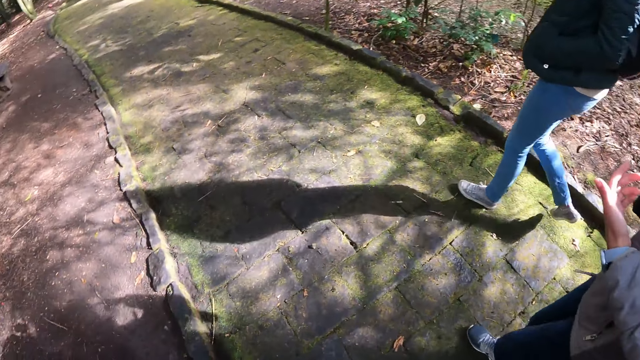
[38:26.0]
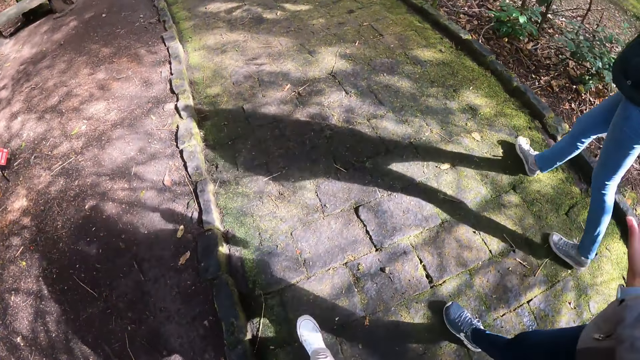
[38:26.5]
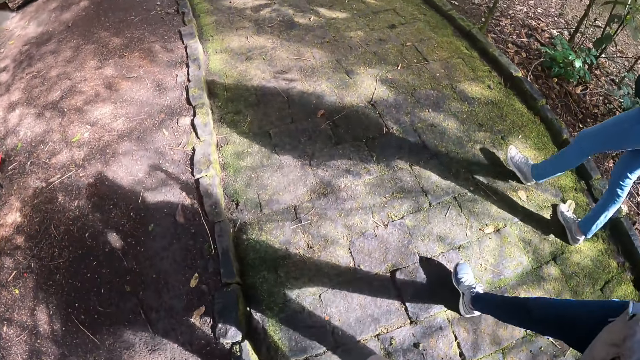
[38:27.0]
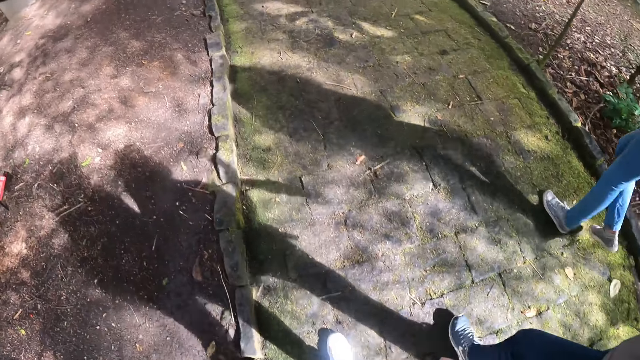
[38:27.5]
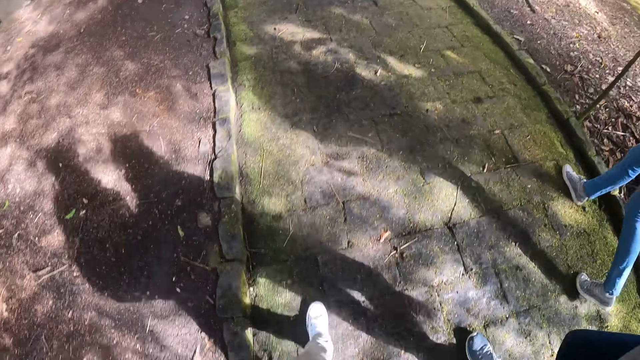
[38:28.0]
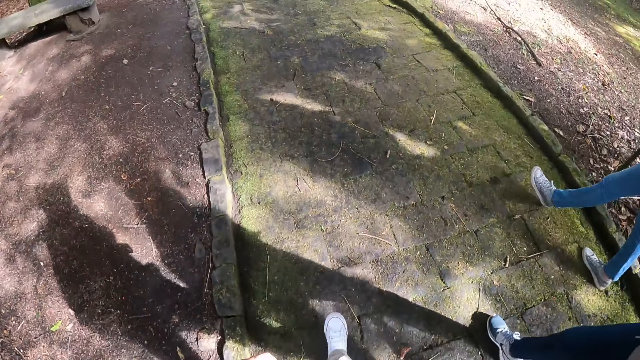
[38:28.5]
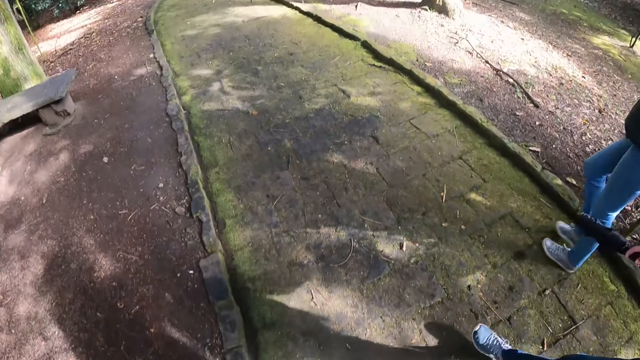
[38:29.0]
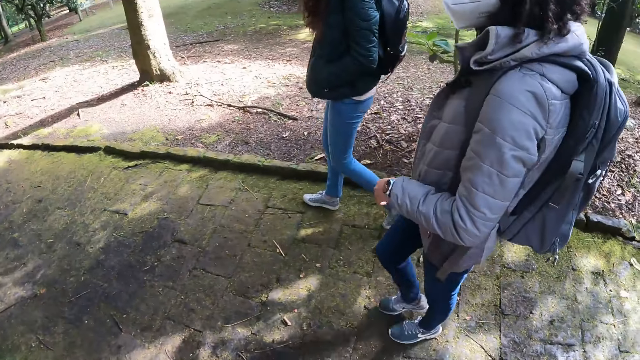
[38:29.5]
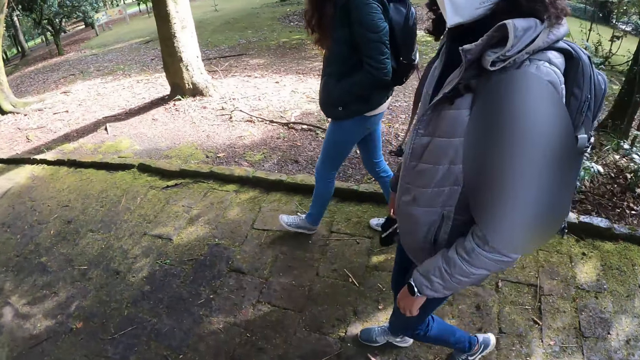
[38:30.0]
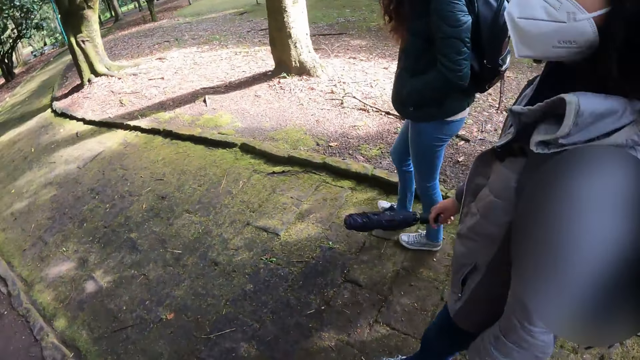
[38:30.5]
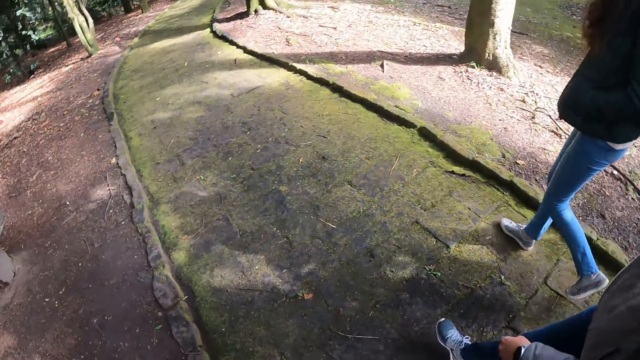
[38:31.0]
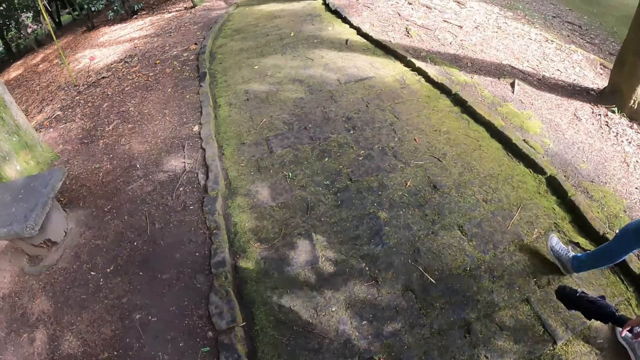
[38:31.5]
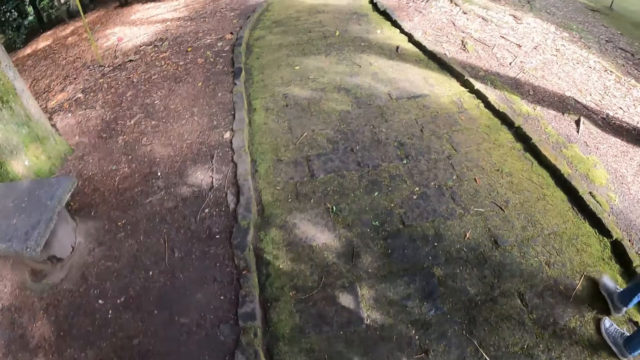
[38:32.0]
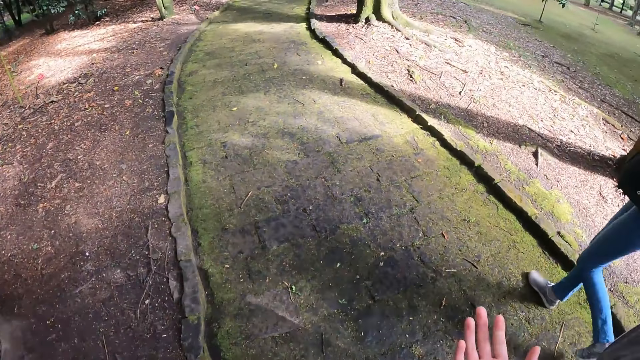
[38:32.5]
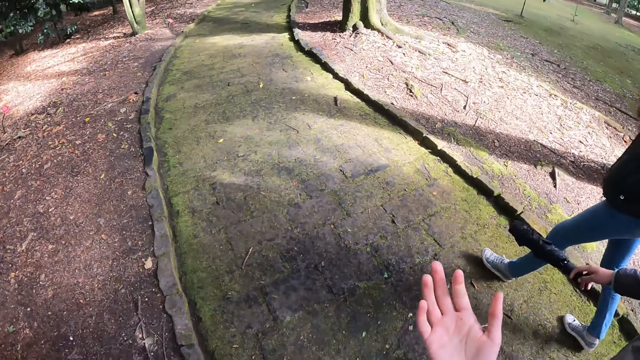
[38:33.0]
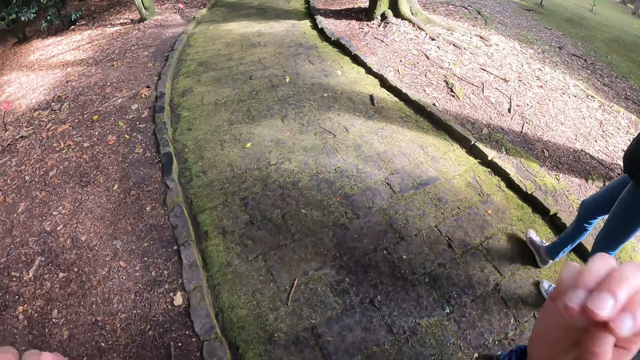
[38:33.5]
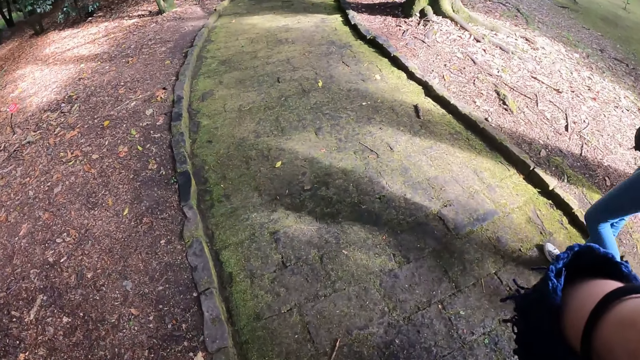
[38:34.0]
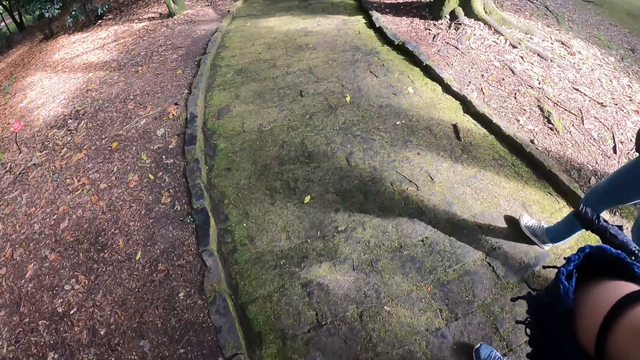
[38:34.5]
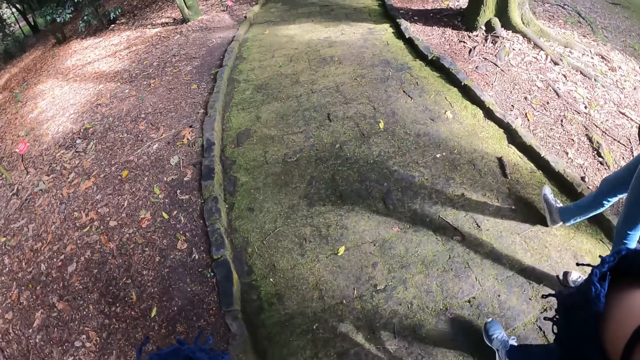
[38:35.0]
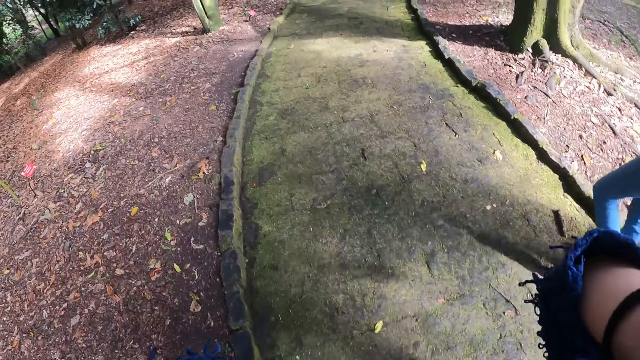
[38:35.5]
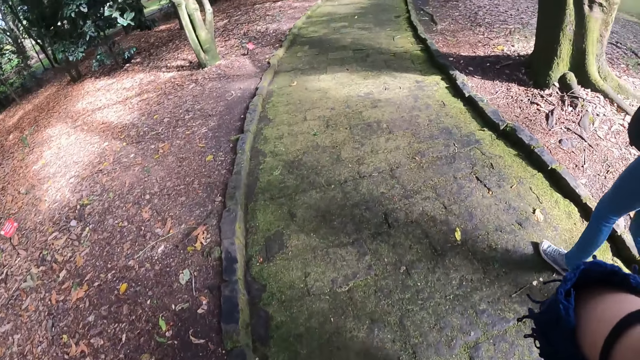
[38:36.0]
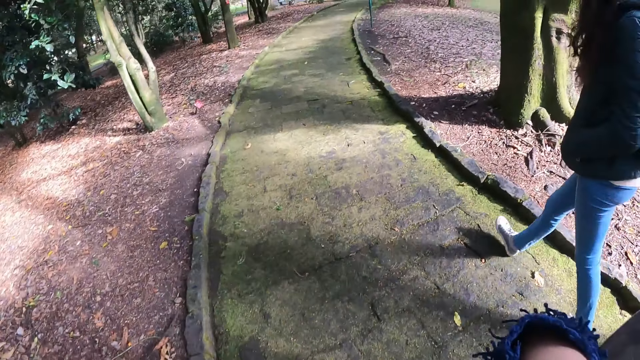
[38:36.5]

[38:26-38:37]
The camera wearer walks on the pavements. They sway a hand. They touch the face.

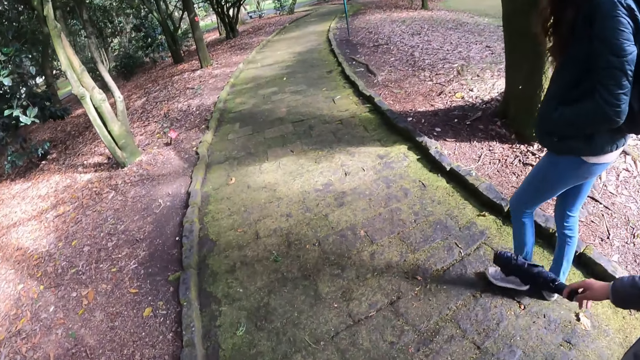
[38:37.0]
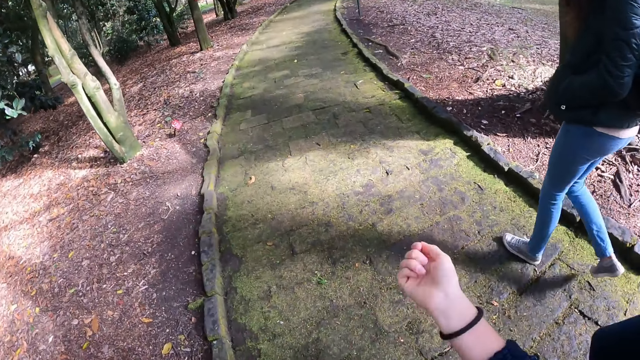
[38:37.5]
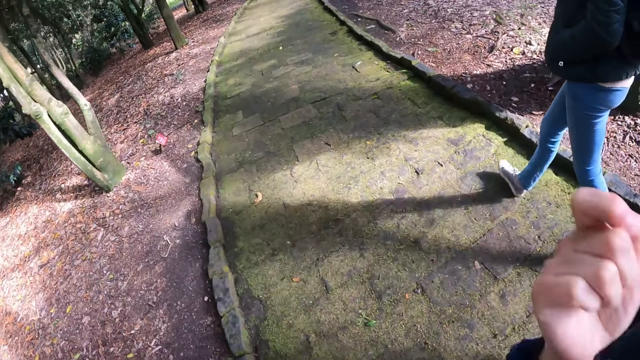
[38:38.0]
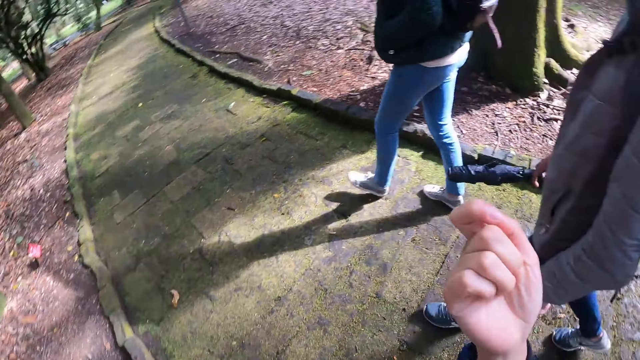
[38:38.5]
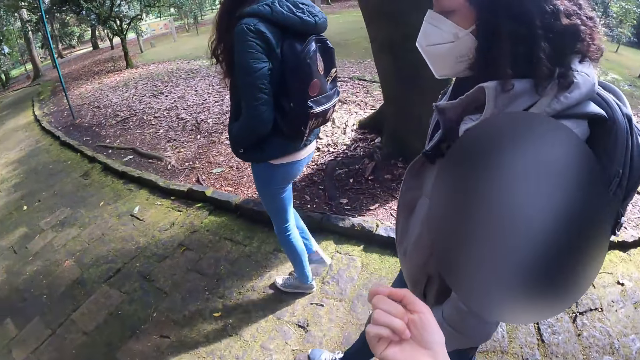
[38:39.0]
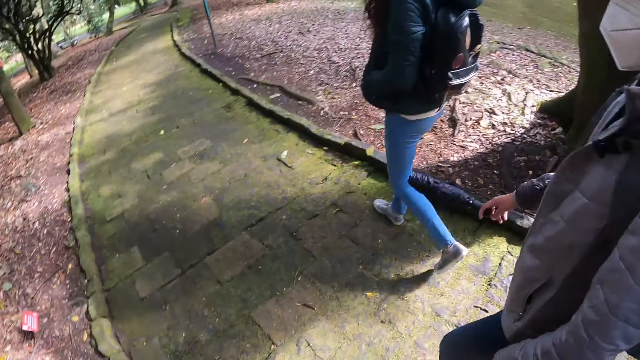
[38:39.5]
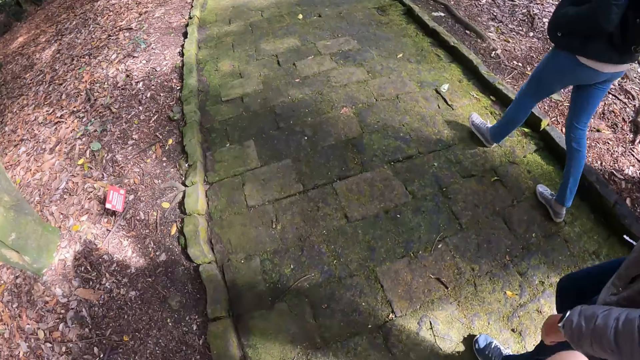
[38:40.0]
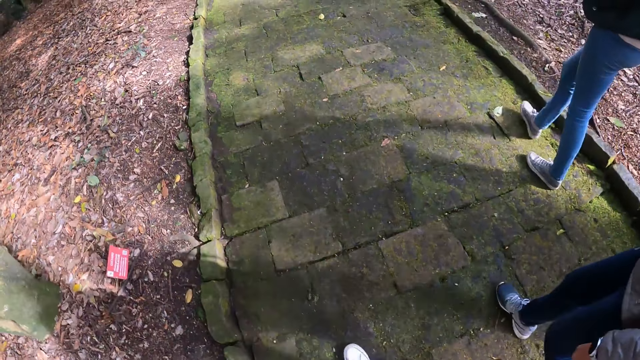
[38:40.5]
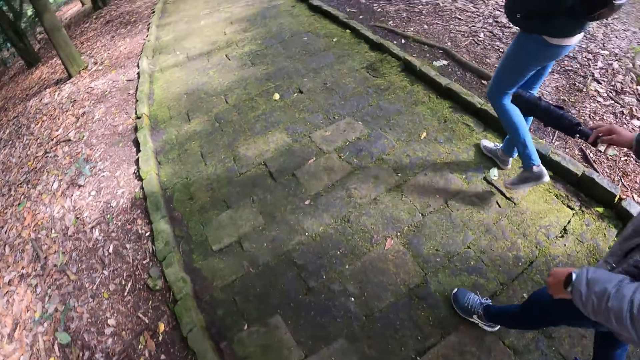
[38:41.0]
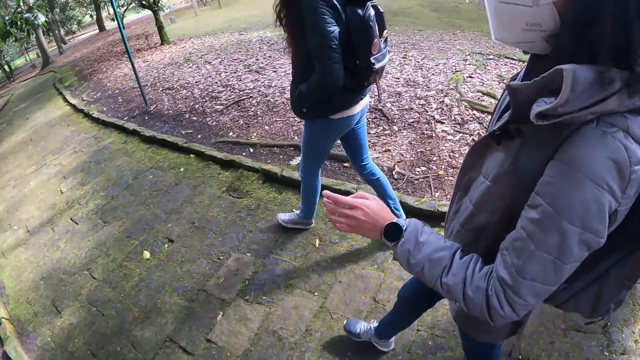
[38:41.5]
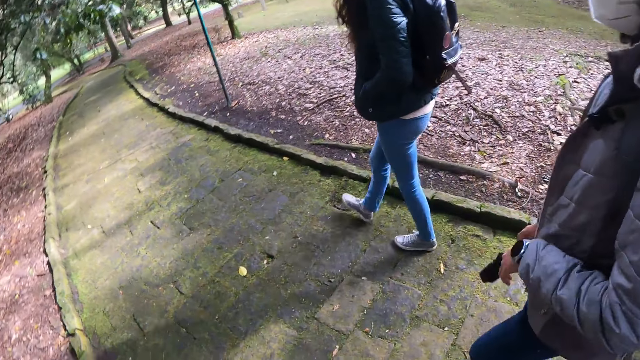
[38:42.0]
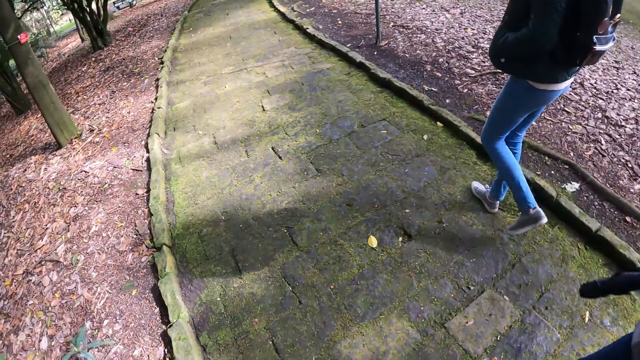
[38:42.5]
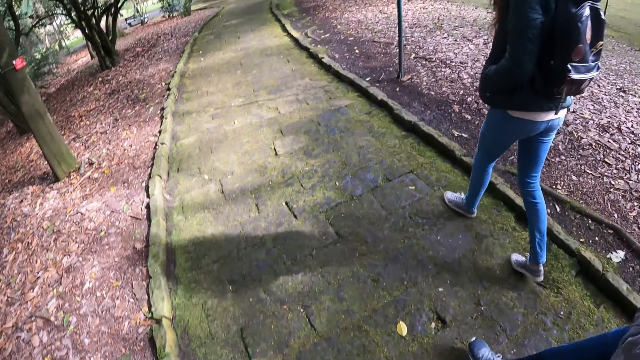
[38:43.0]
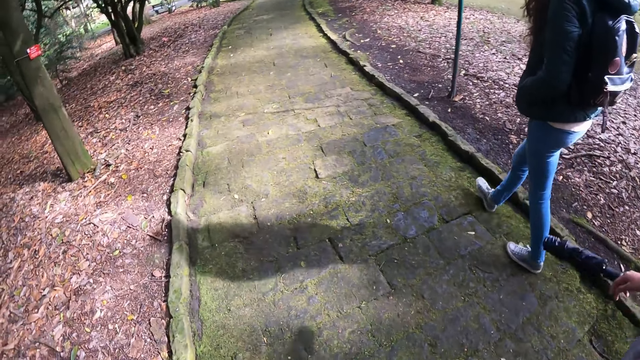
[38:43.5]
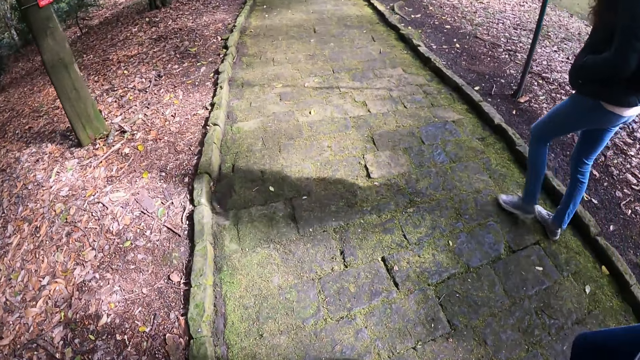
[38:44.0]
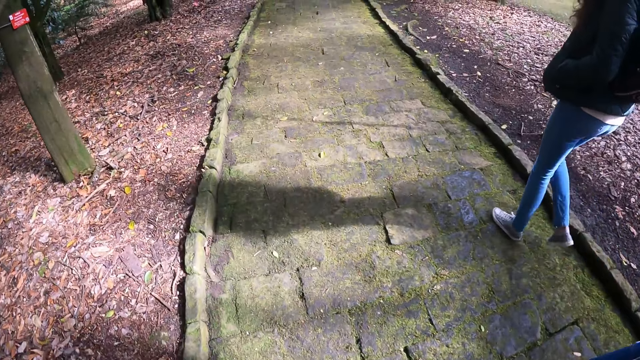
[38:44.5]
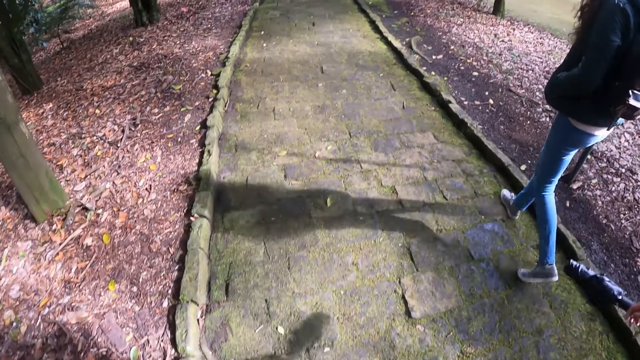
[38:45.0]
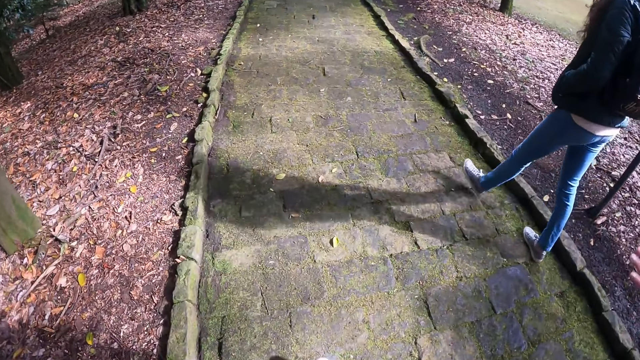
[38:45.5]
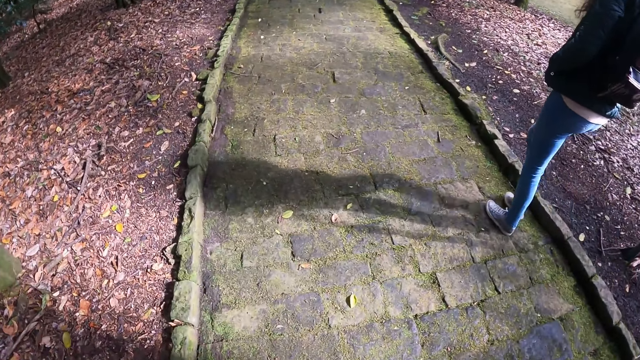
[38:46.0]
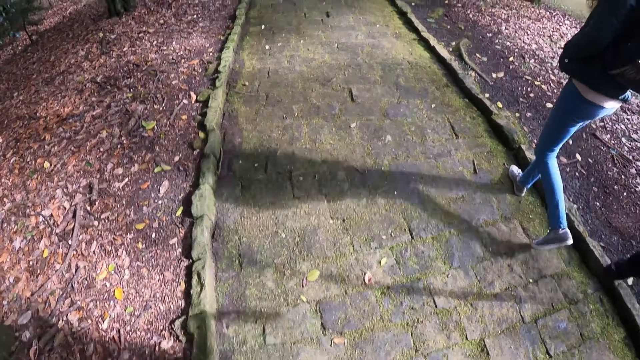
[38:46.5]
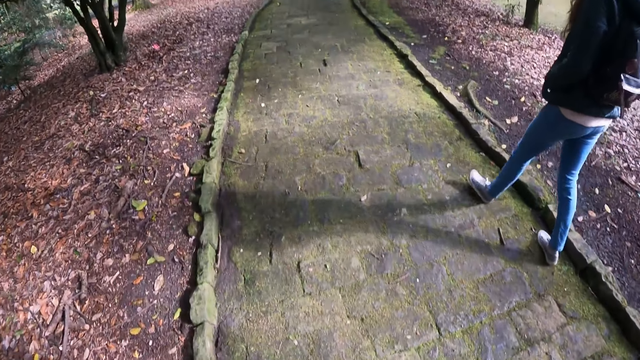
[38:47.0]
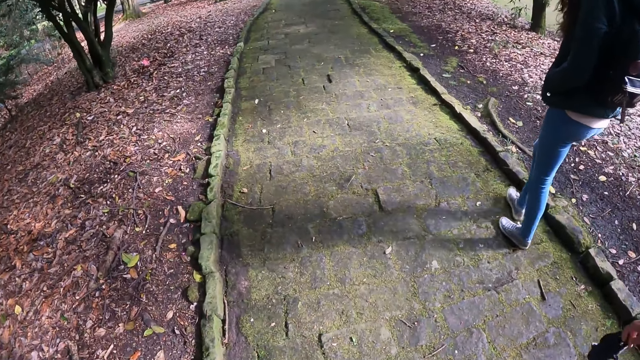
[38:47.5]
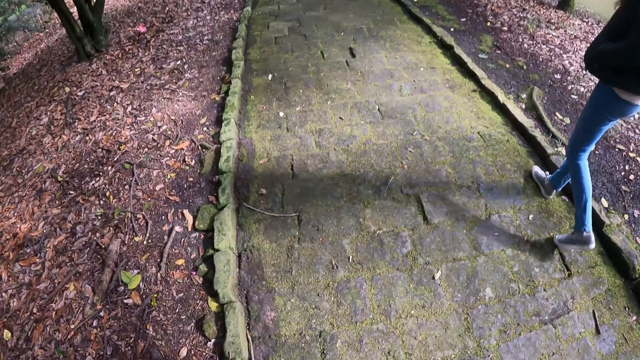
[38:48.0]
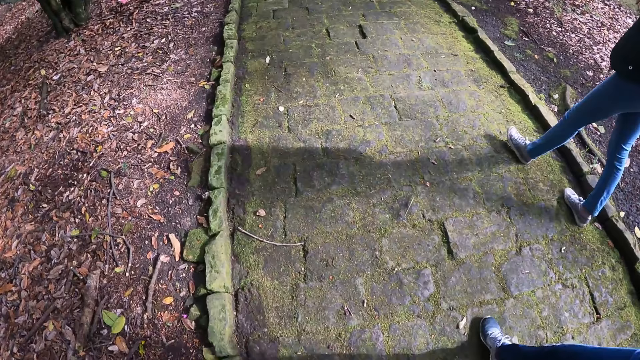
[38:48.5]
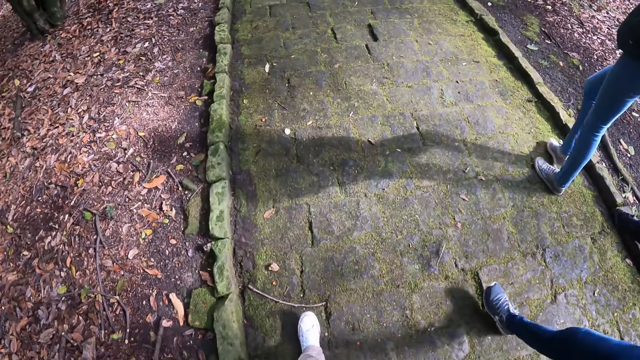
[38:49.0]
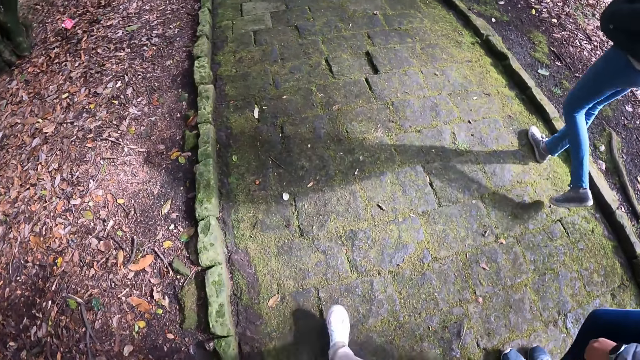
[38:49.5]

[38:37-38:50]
The camera wearer sways a hand. They walk on the pavements. A person converses with the camera wearer. The camera wearer walks on the pavements.
